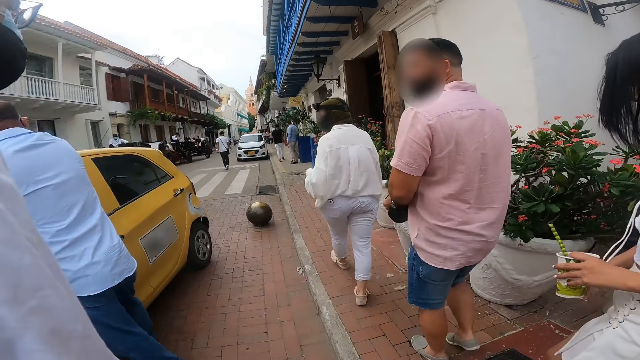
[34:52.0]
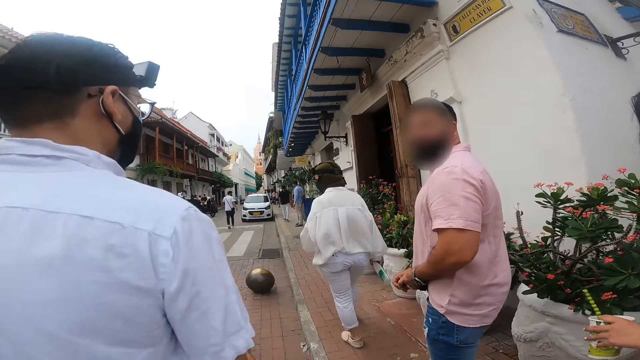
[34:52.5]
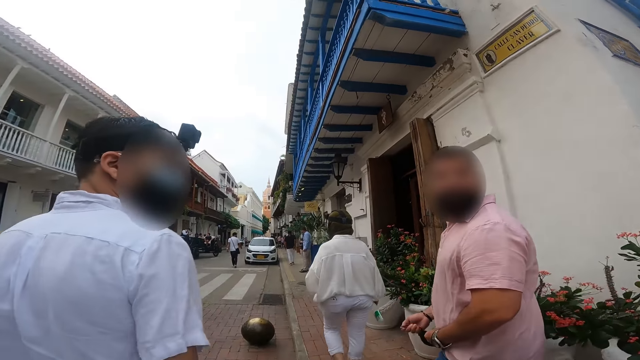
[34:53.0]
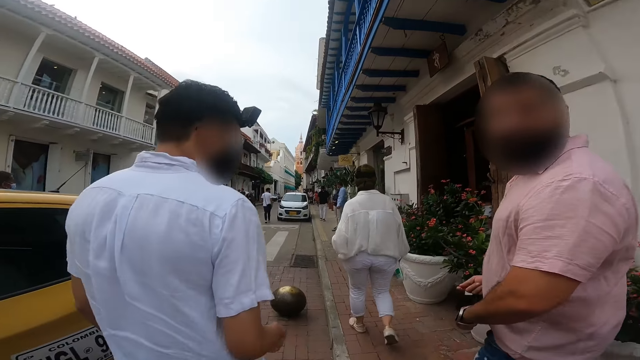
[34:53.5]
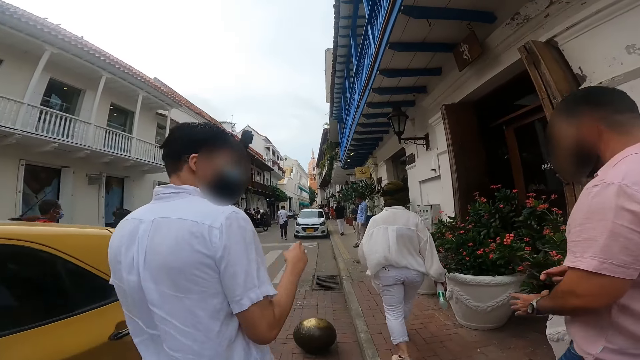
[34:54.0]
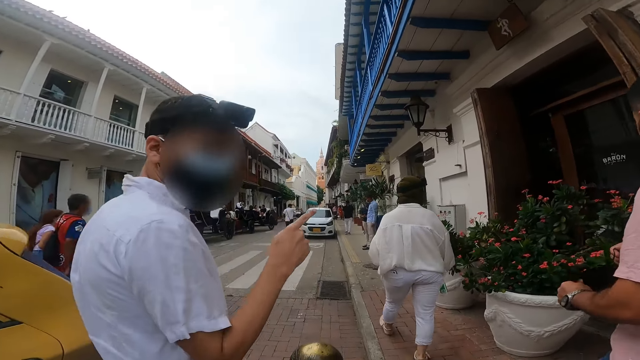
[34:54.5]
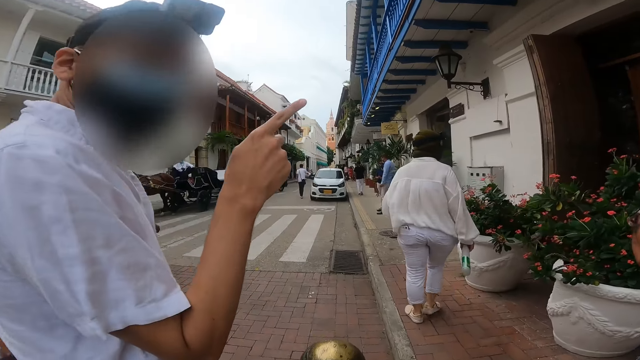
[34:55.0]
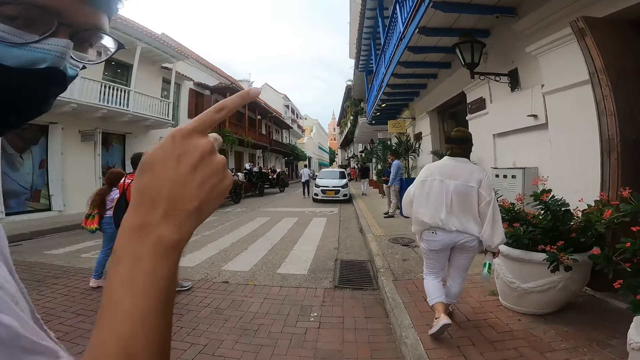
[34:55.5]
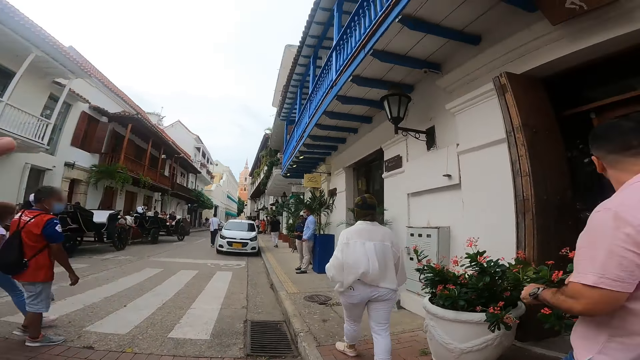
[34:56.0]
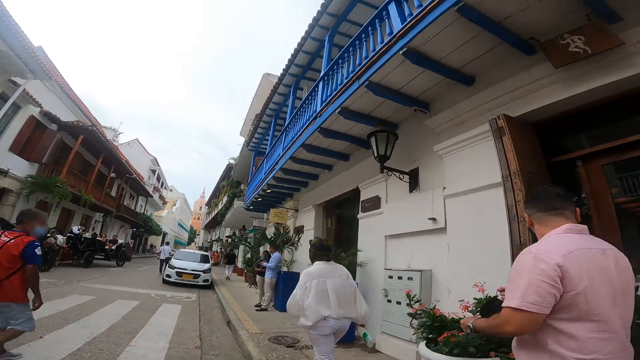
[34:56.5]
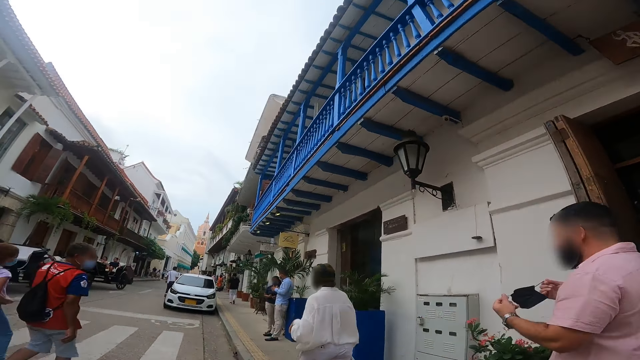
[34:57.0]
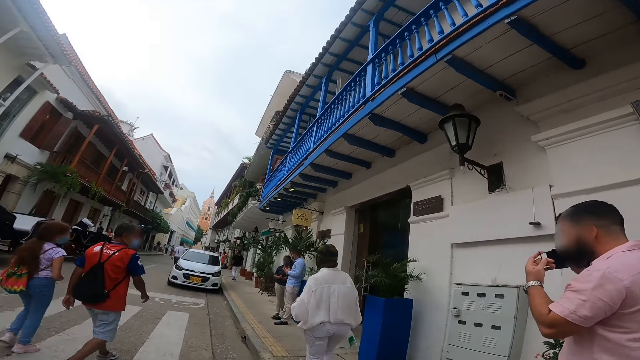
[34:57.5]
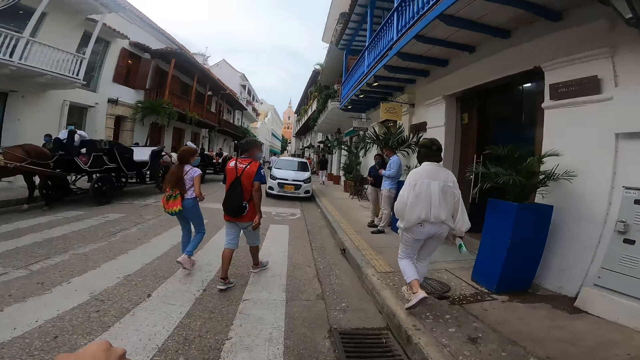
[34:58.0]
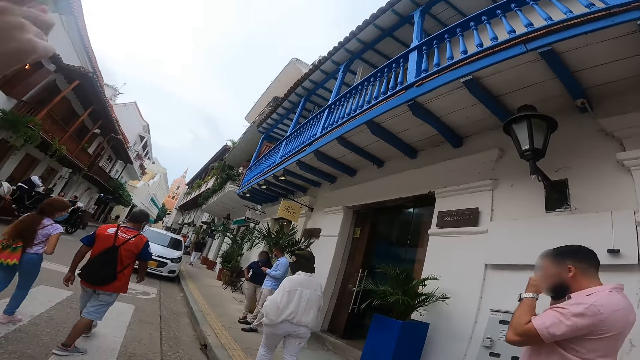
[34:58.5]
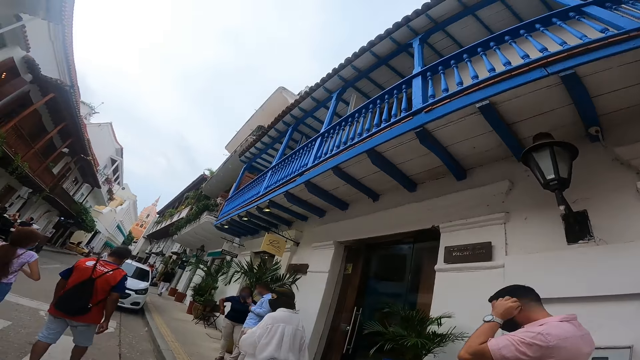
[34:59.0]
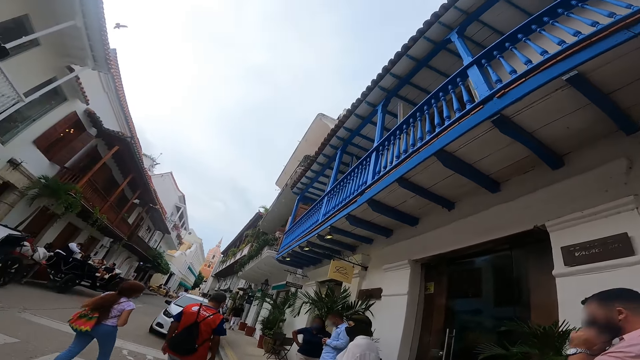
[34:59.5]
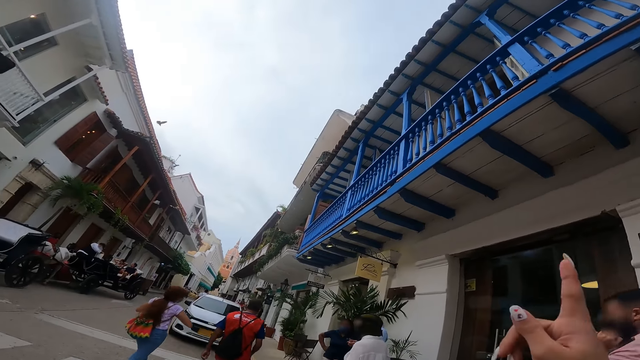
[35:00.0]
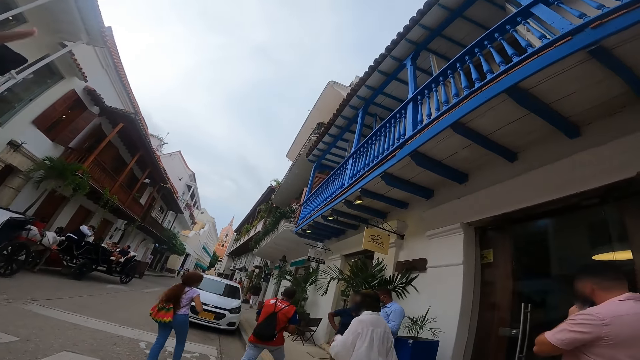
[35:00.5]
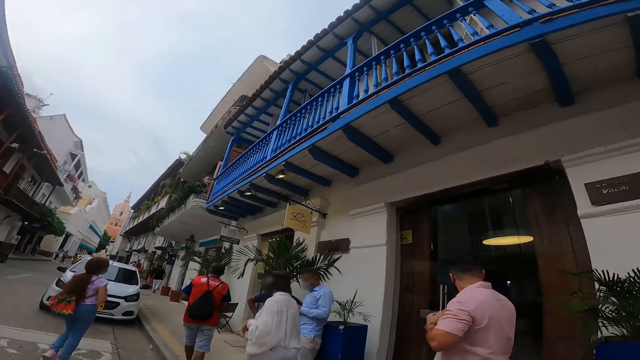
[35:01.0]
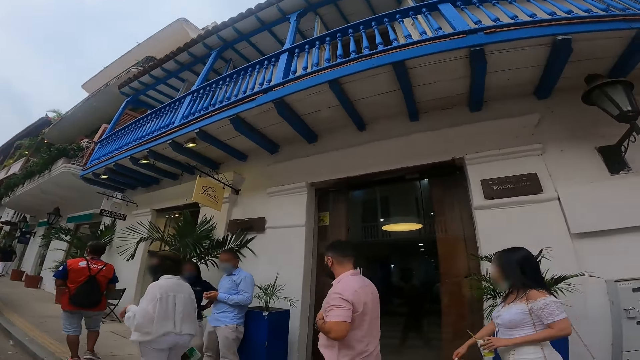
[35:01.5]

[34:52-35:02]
The man interacts with the camera wearer. The camera wearer looks at a person. They look at another person. Another man puts on a mask with both hands. The camera wearer points a finger with the left hand index finger.

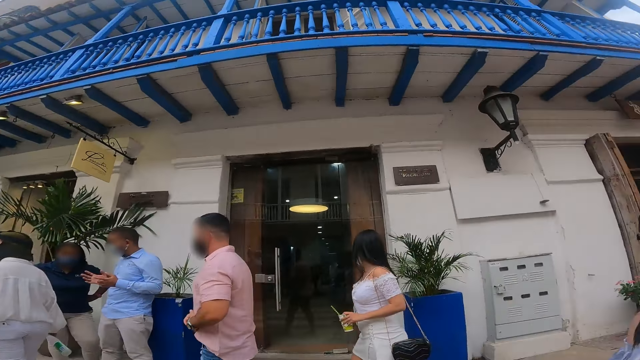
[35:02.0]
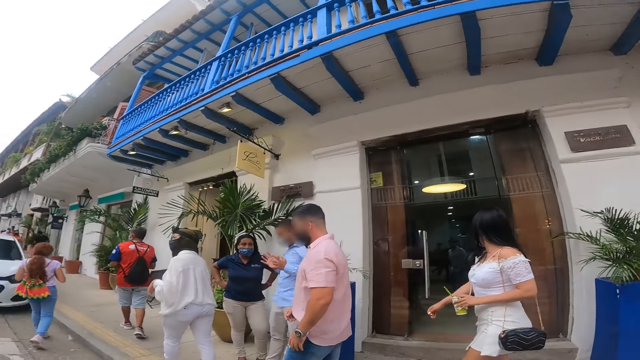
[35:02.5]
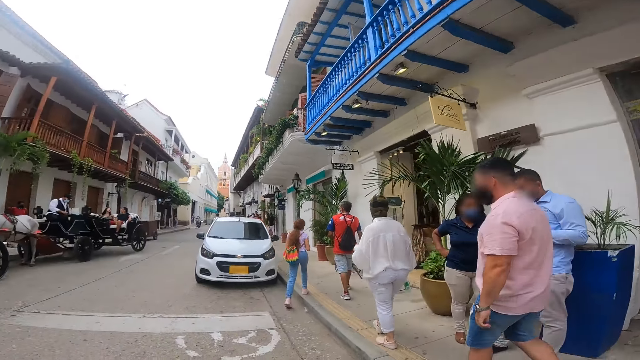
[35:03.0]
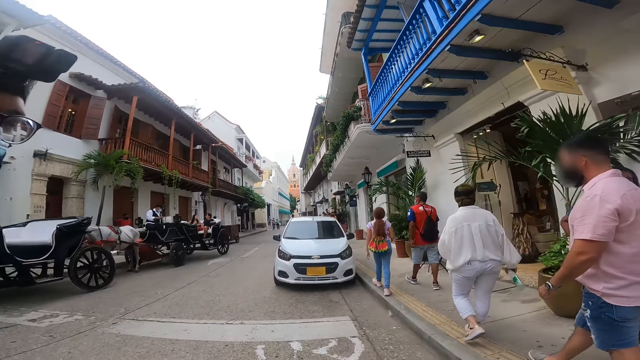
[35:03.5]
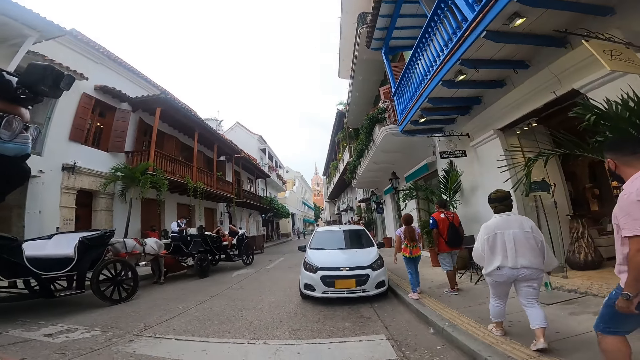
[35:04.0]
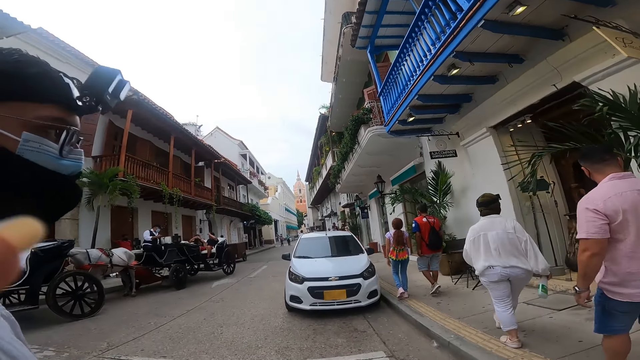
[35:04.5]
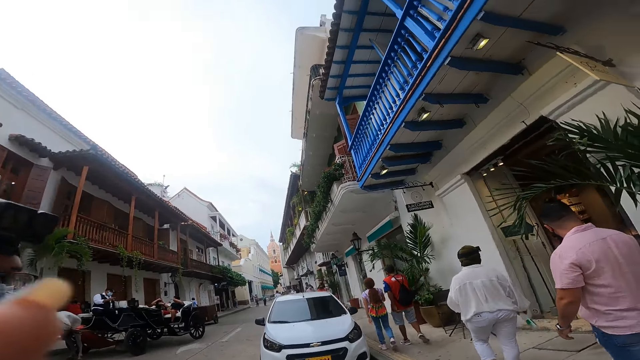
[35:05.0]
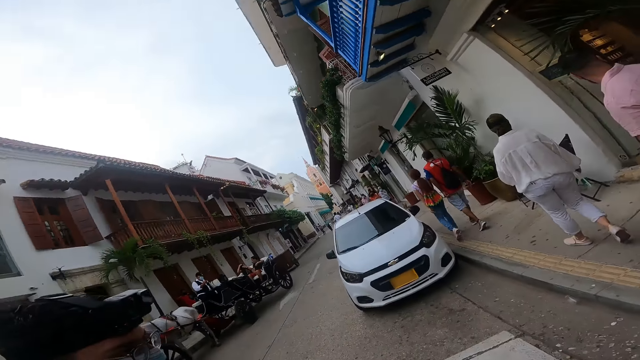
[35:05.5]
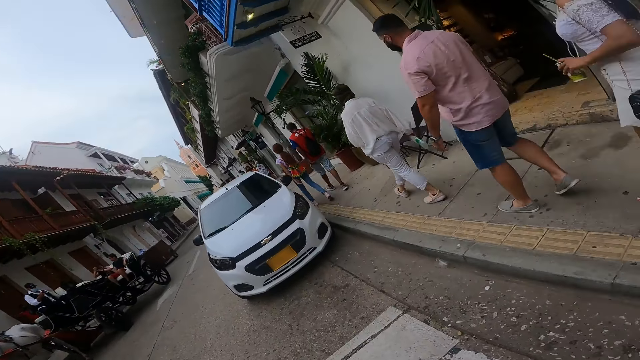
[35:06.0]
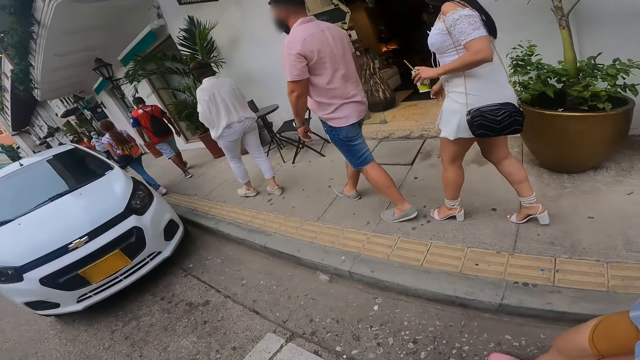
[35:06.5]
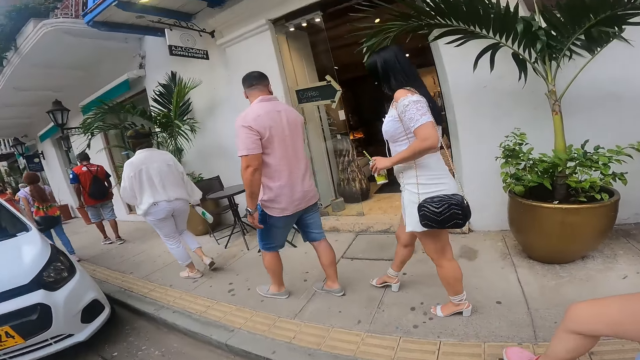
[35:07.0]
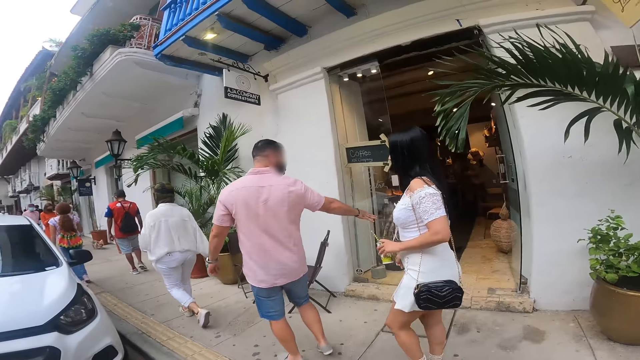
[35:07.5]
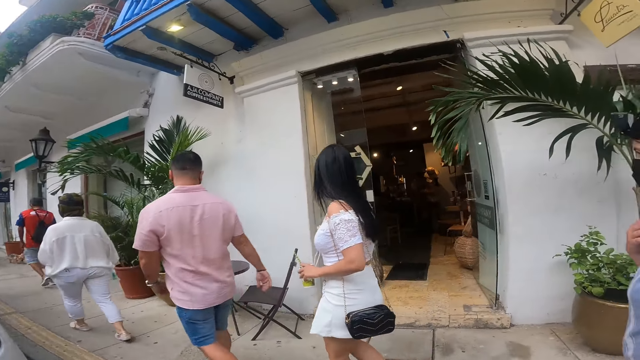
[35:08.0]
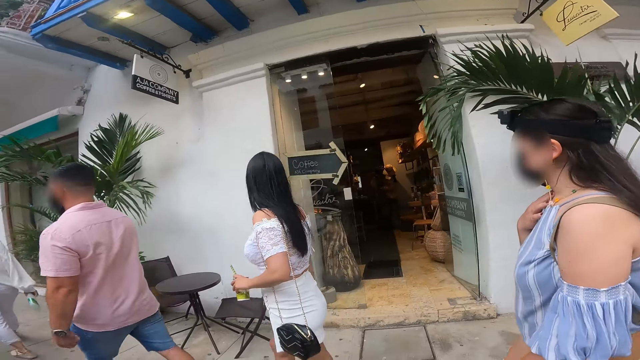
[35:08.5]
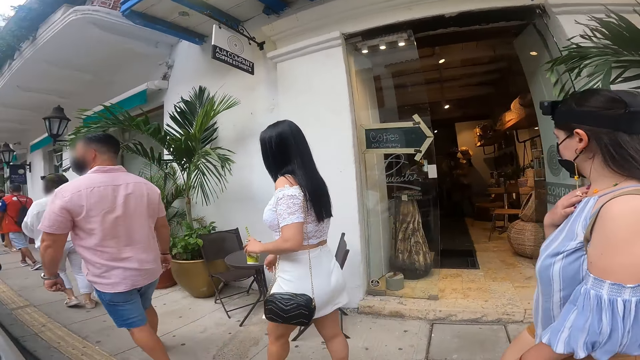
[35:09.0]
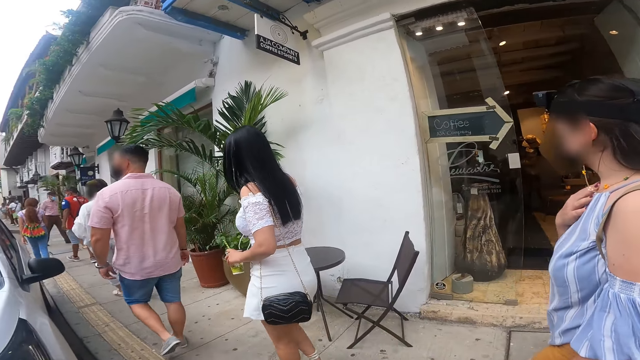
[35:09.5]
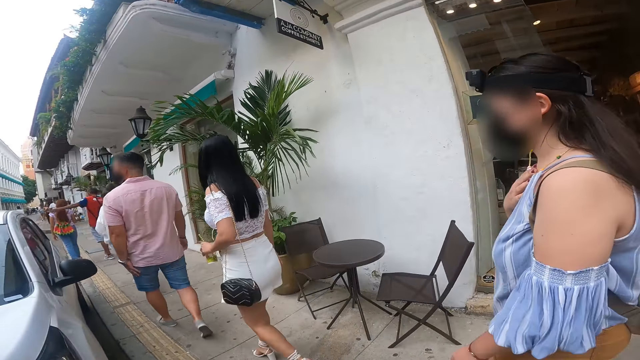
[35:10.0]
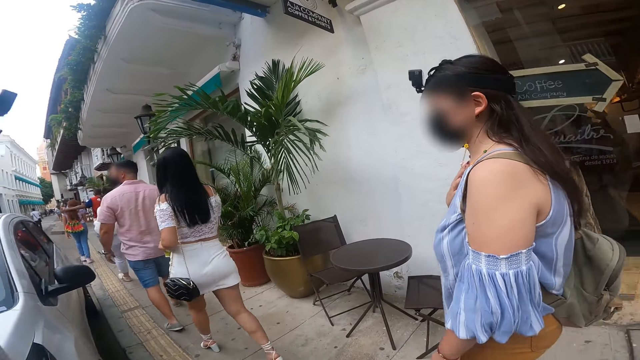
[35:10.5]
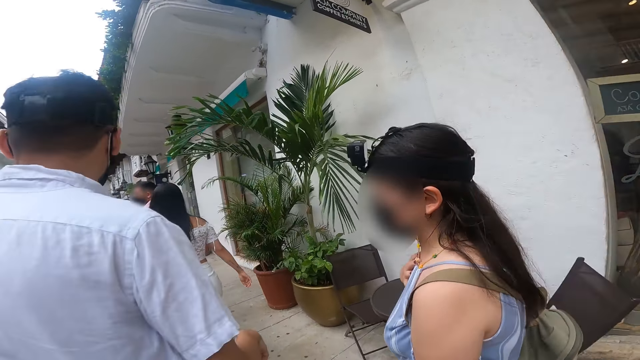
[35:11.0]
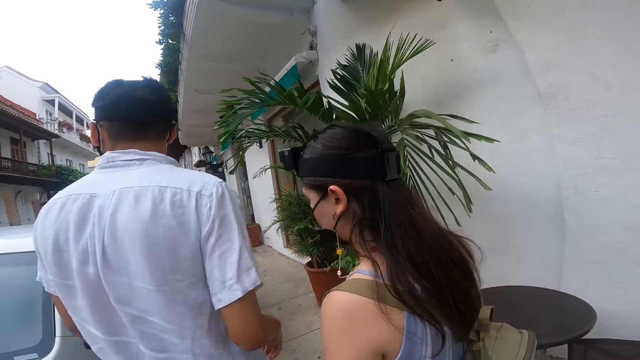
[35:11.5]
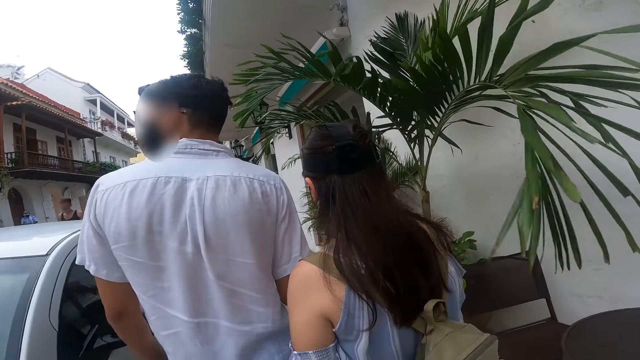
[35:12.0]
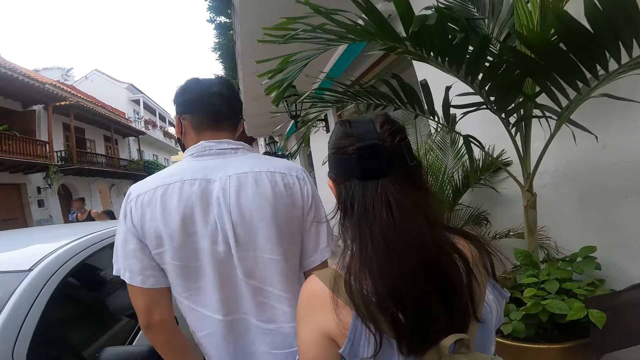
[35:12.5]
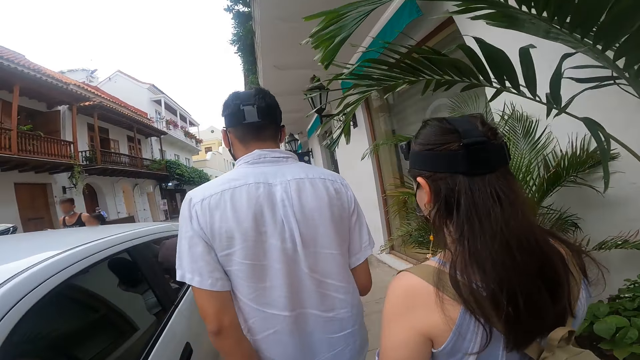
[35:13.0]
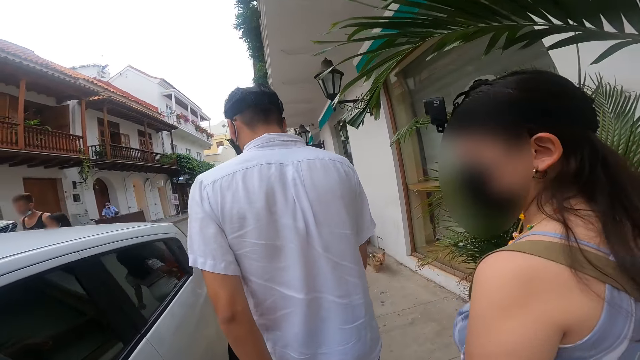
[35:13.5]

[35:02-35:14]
The camera wearer looks around the buildings. They look at the car on the road. They look at a person.
